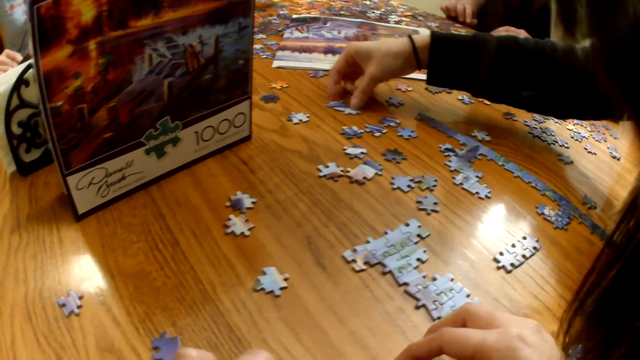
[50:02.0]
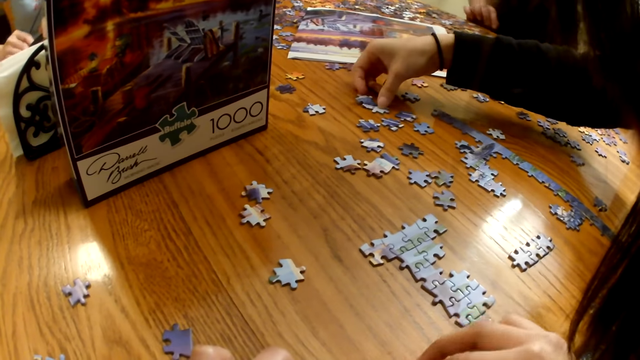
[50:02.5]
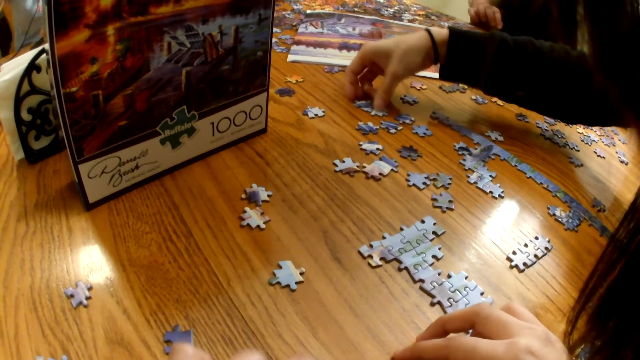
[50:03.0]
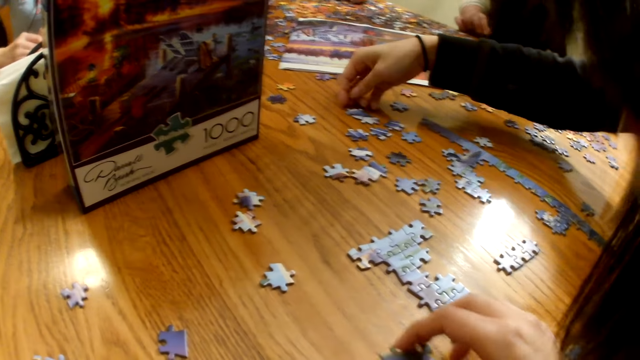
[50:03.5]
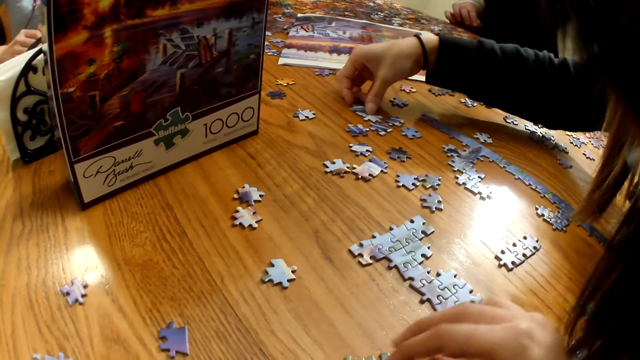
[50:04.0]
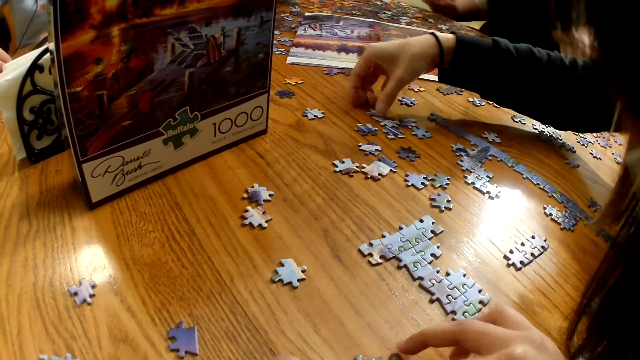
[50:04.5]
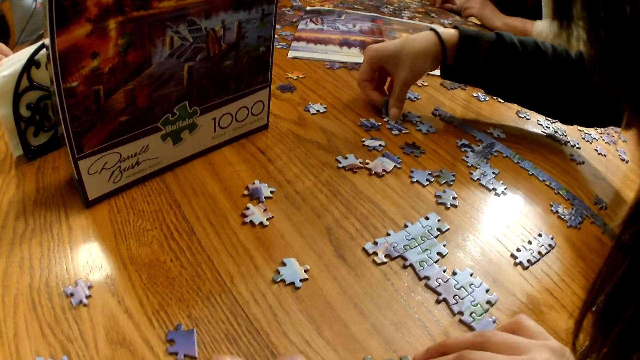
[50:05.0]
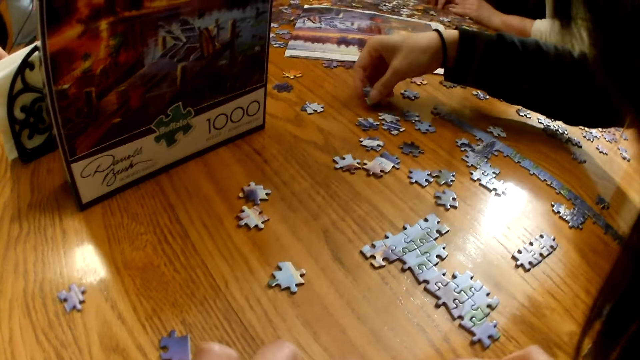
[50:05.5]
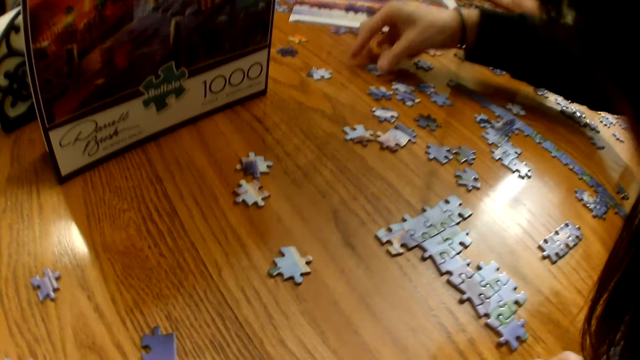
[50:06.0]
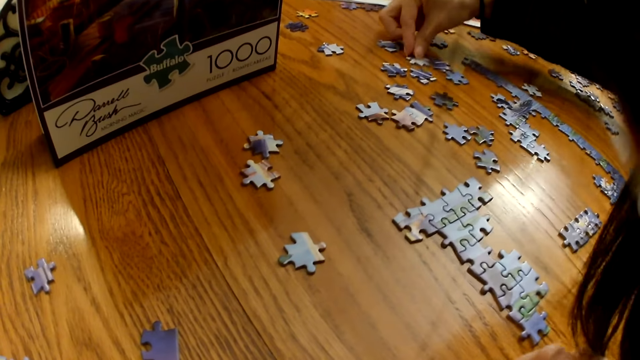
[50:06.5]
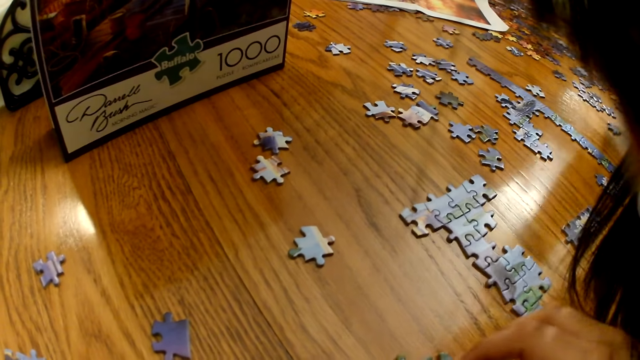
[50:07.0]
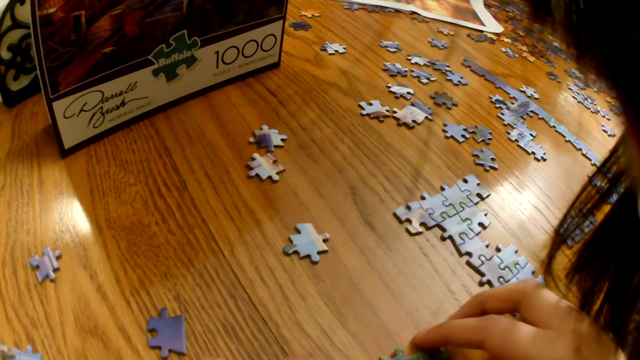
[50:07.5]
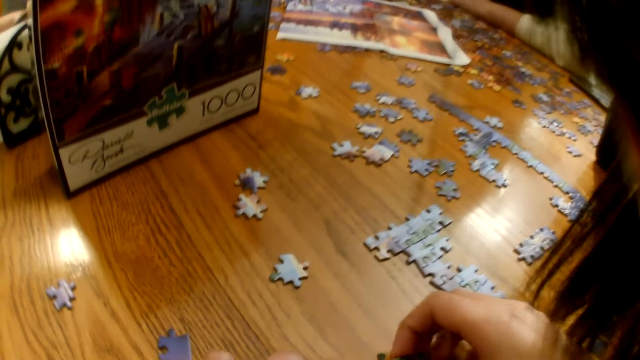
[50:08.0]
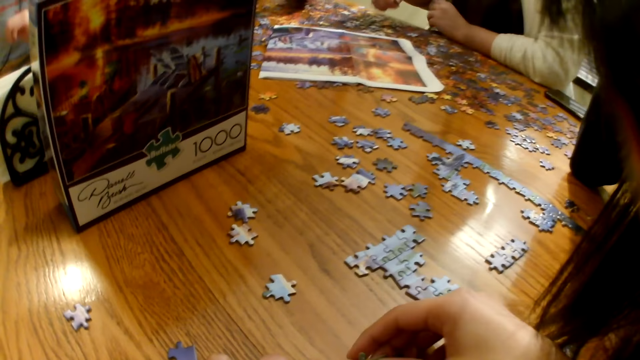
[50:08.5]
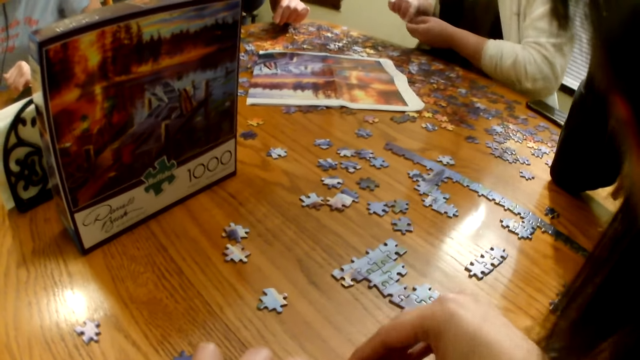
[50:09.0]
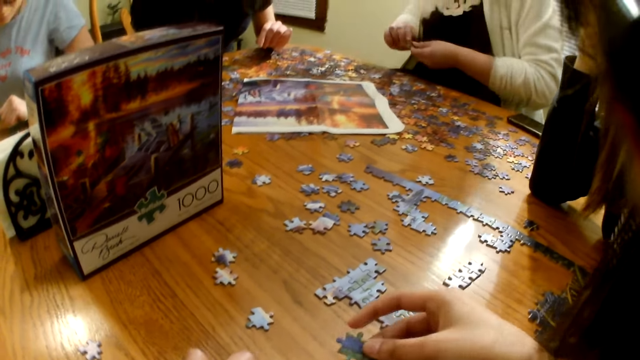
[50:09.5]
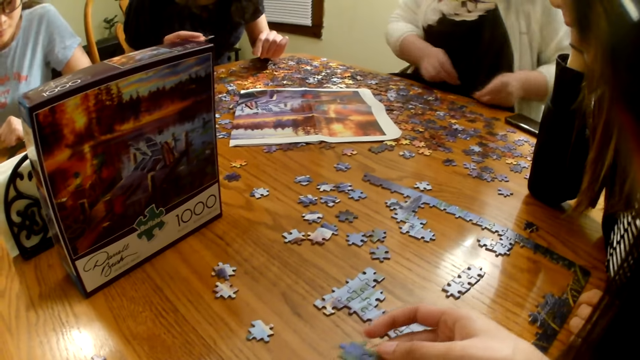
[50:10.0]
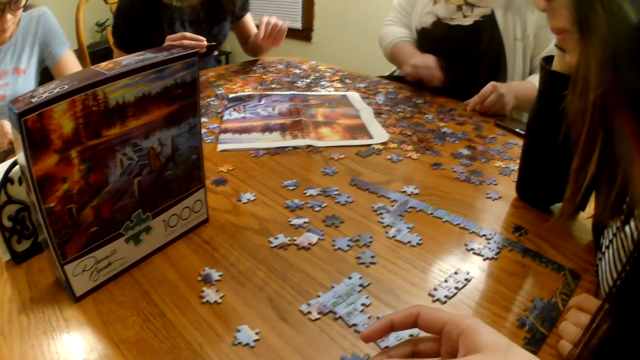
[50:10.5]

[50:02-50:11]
The camera wearer arranges the board game materials.

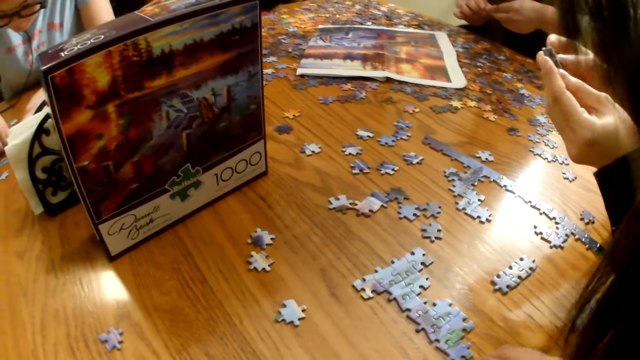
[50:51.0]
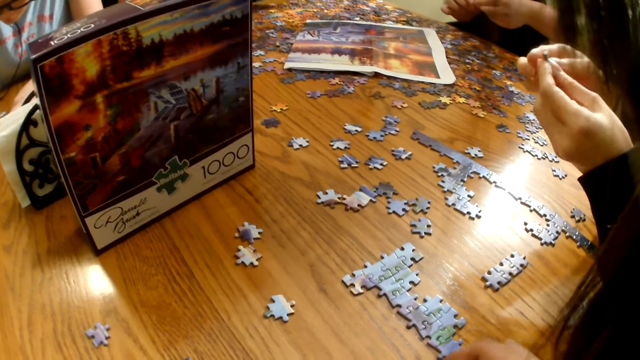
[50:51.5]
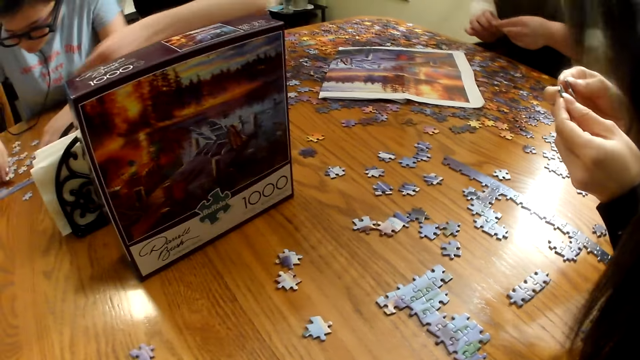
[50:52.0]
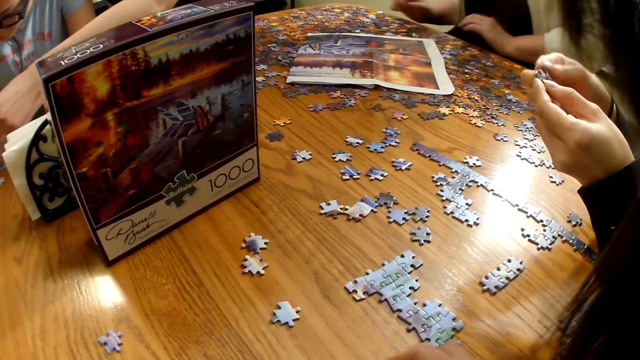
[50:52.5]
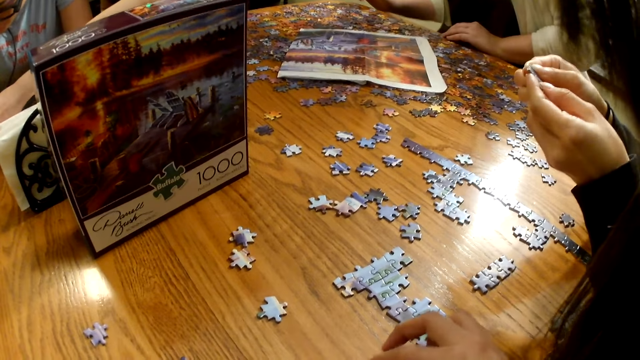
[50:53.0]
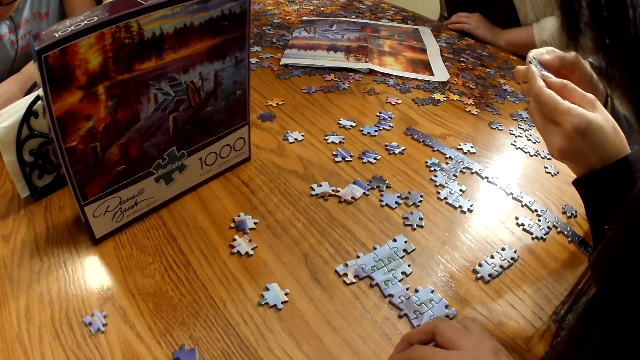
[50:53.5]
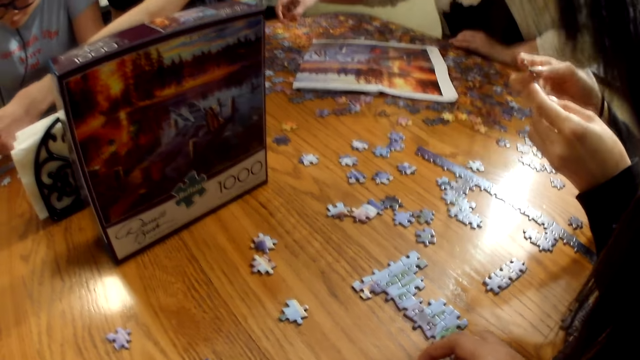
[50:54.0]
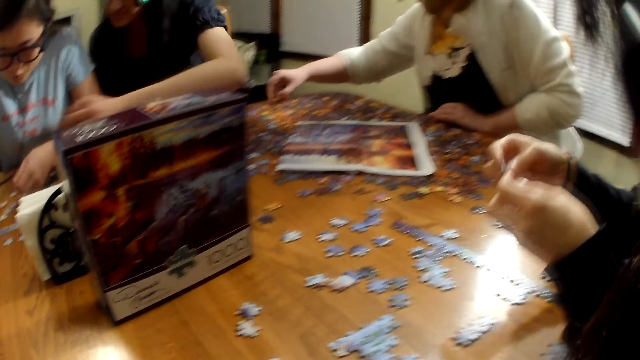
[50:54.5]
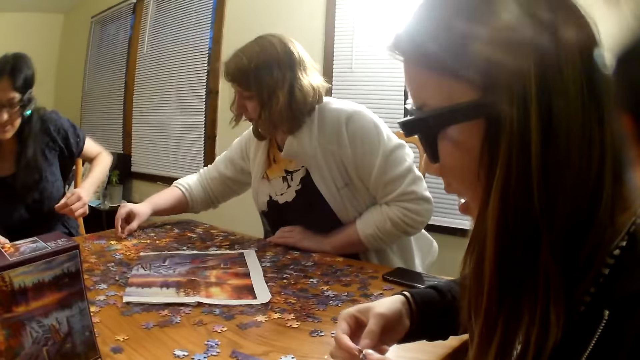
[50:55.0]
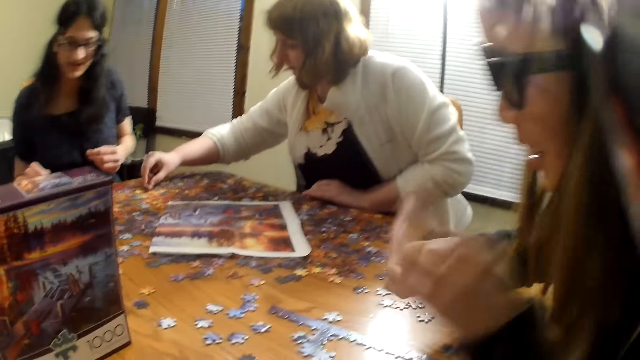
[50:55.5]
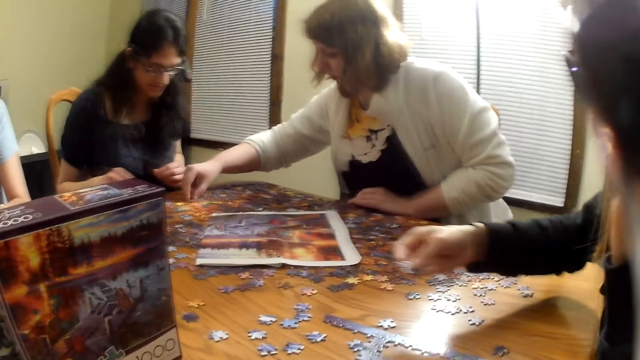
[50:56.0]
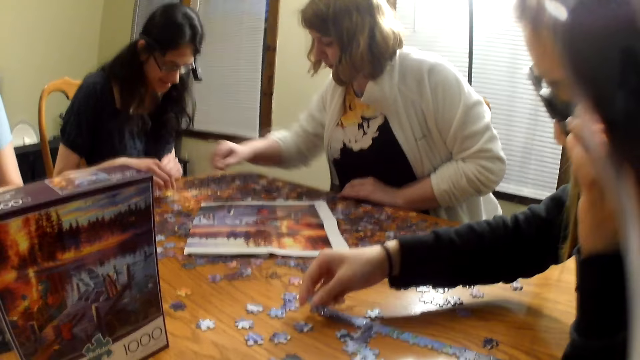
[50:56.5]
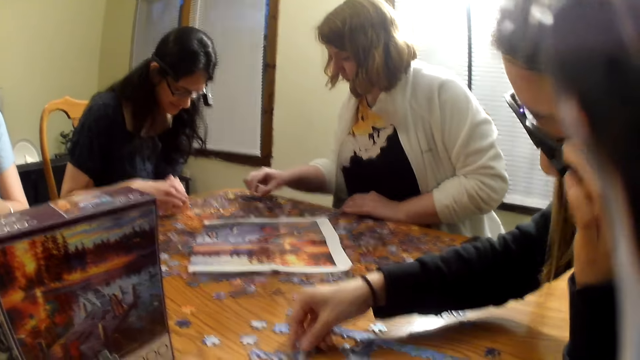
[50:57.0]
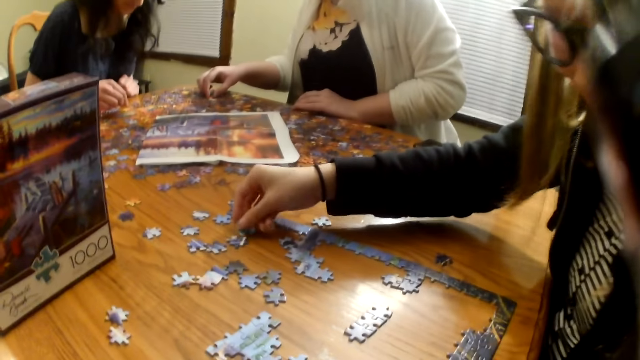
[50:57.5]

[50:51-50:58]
A female fixes the board game materials together.

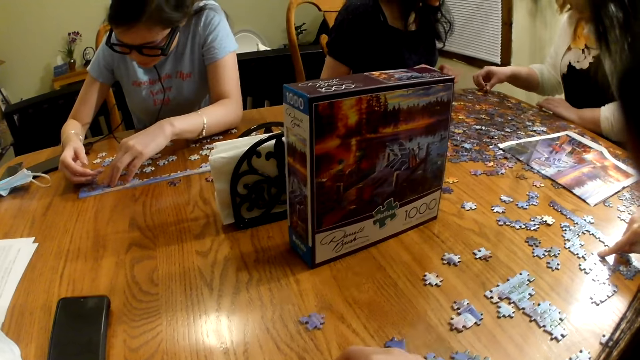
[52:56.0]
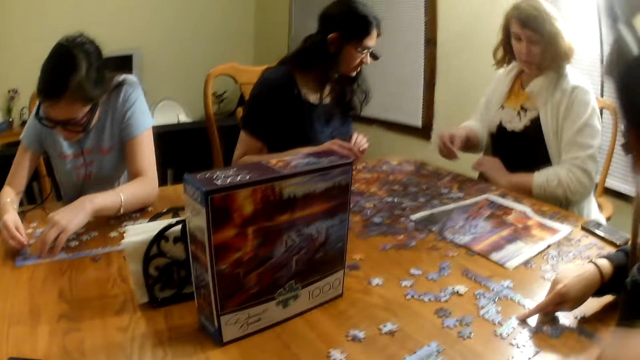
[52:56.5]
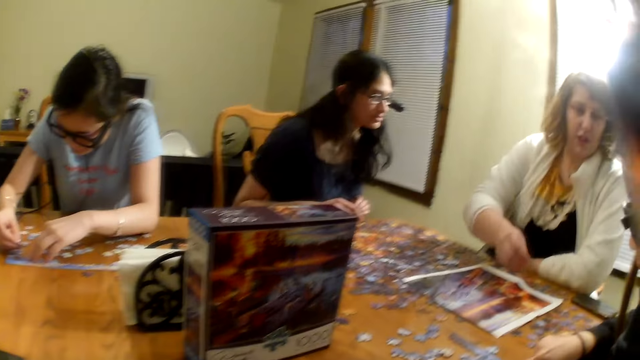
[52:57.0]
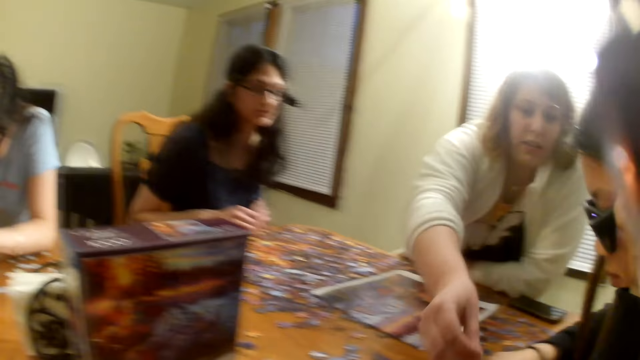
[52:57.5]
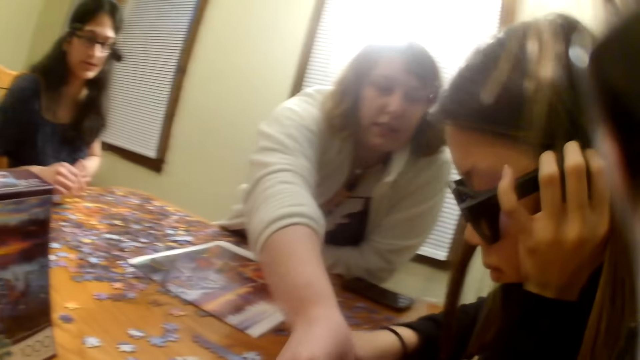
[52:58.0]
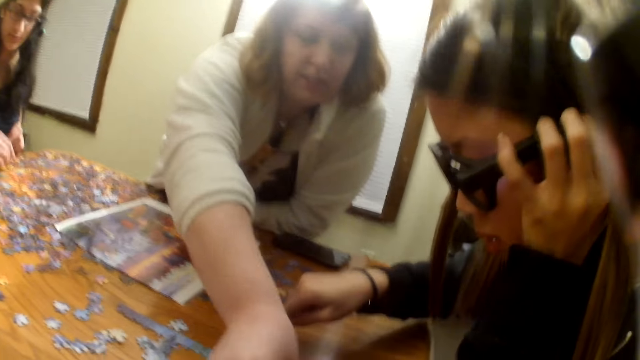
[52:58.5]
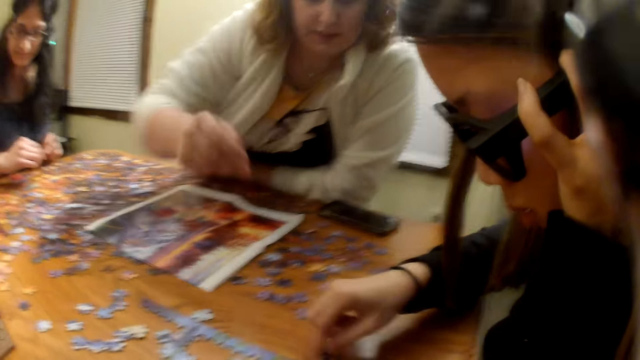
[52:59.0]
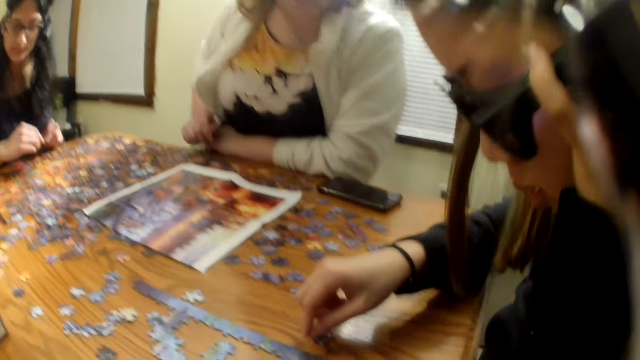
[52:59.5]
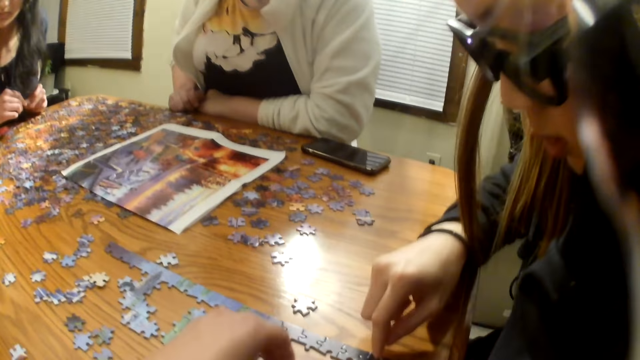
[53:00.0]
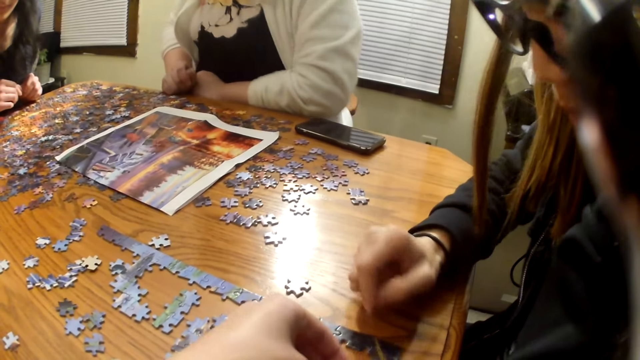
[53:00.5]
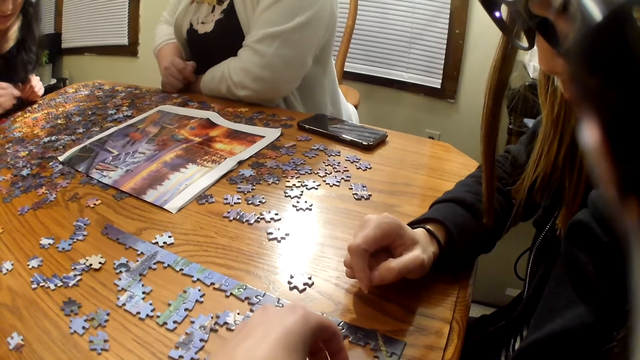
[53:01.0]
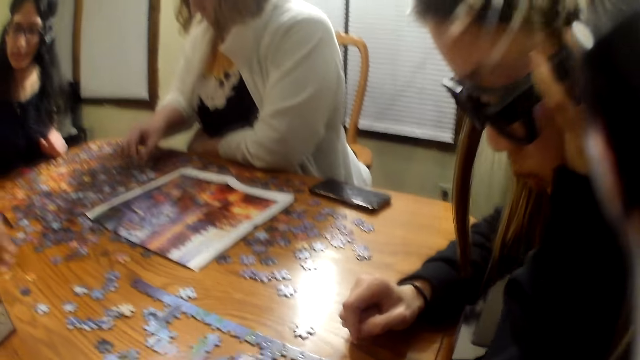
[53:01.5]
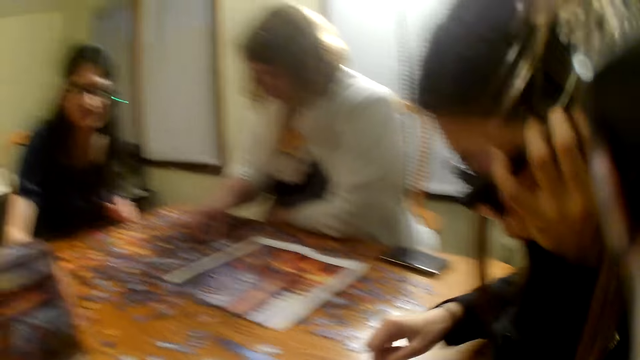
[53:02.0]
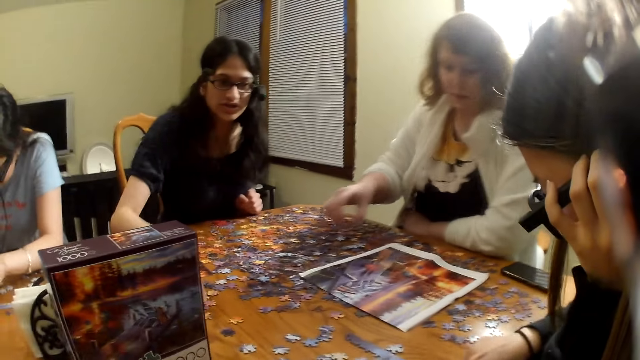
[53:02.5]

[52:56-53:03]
A female gives the board game material to another female.
